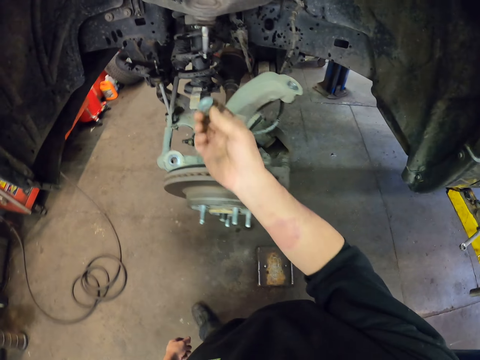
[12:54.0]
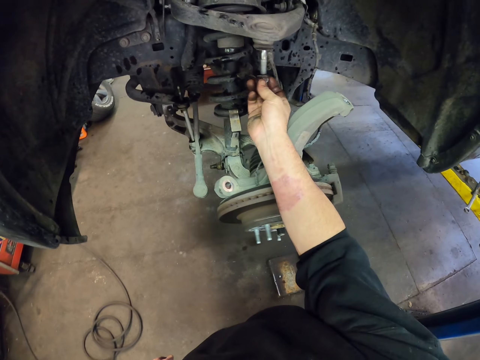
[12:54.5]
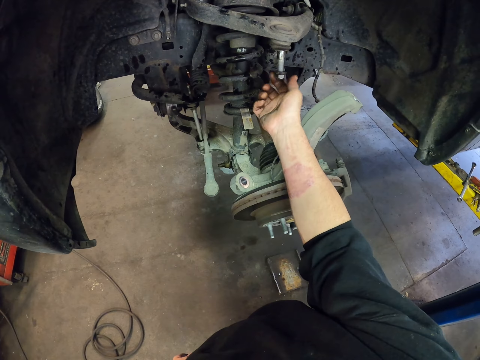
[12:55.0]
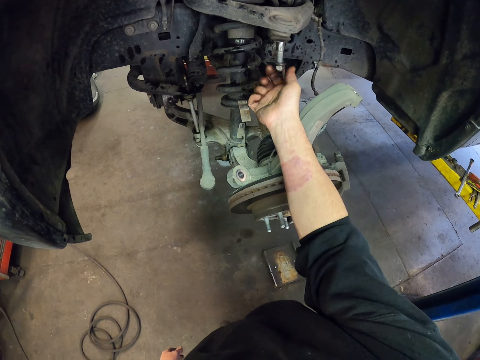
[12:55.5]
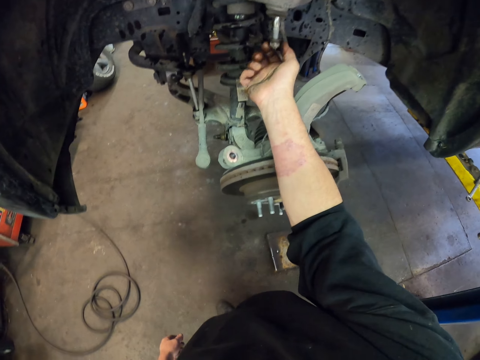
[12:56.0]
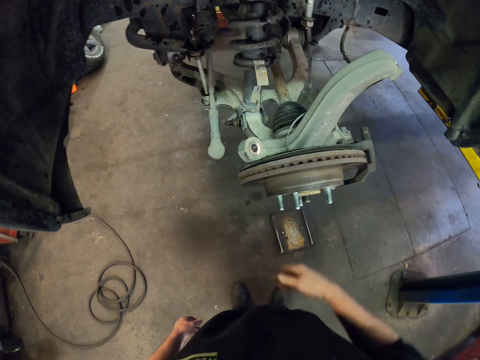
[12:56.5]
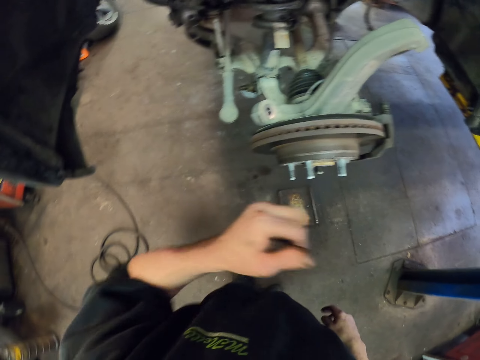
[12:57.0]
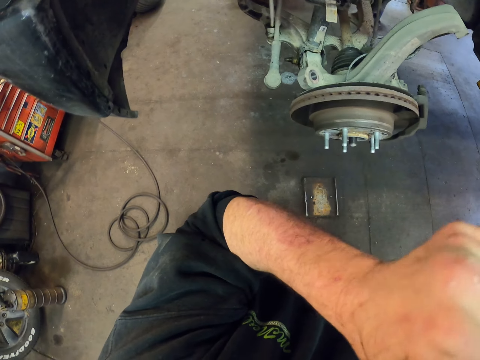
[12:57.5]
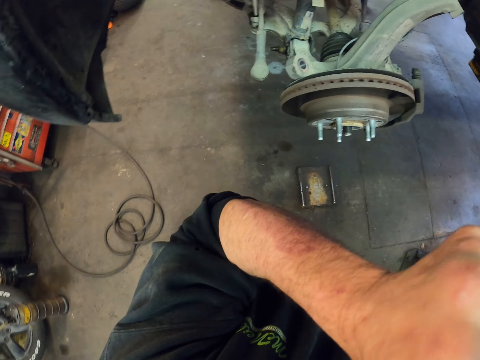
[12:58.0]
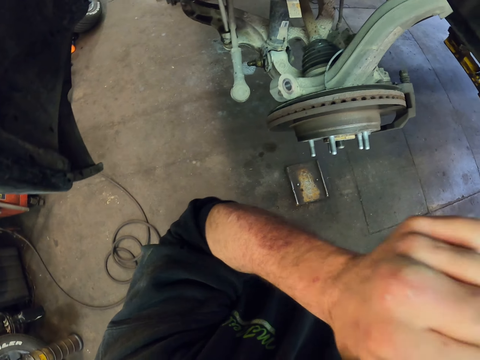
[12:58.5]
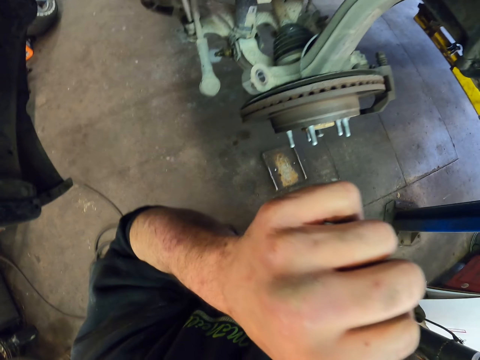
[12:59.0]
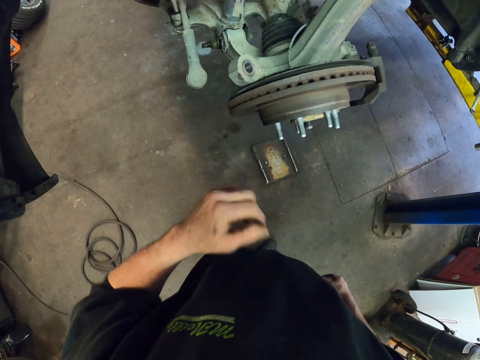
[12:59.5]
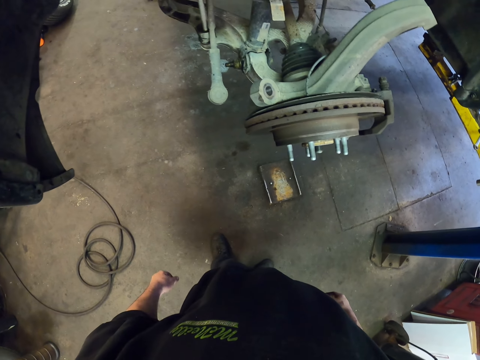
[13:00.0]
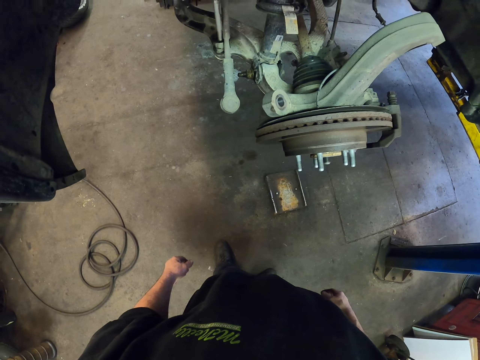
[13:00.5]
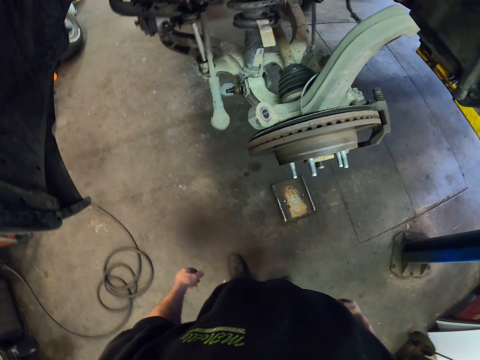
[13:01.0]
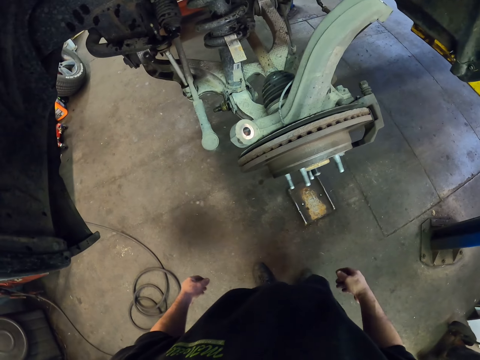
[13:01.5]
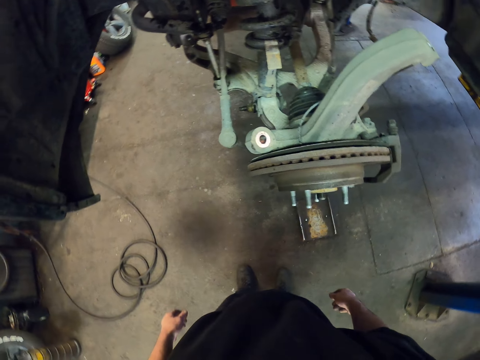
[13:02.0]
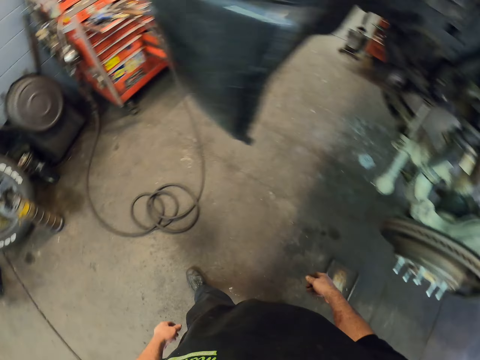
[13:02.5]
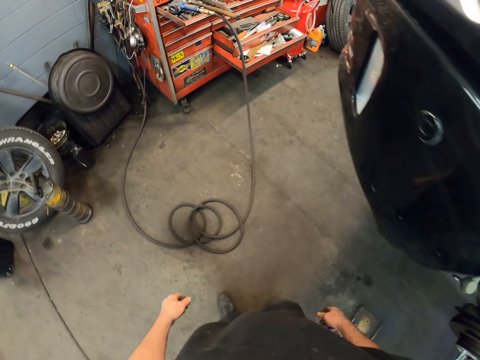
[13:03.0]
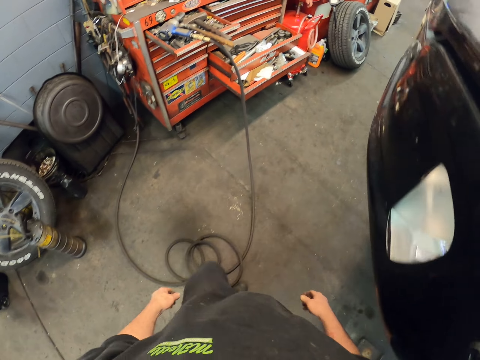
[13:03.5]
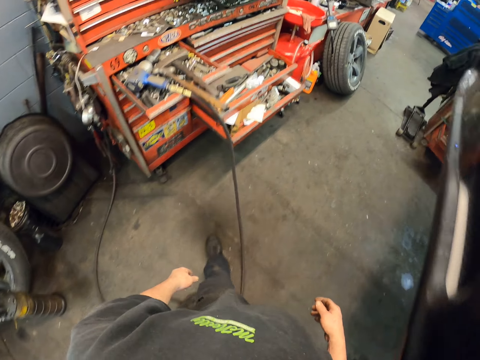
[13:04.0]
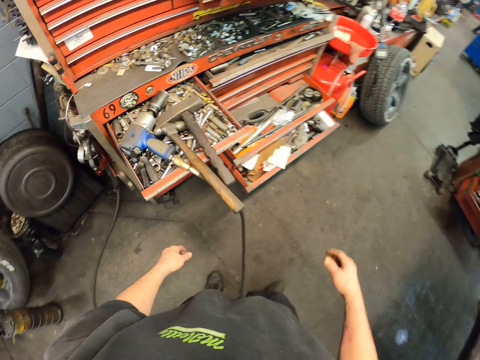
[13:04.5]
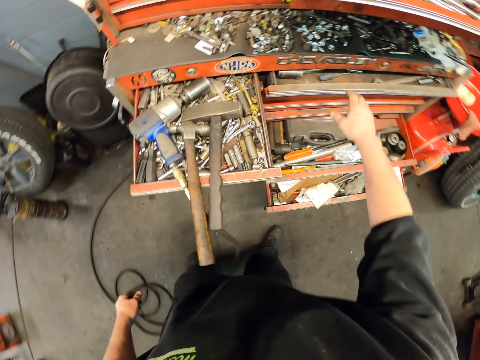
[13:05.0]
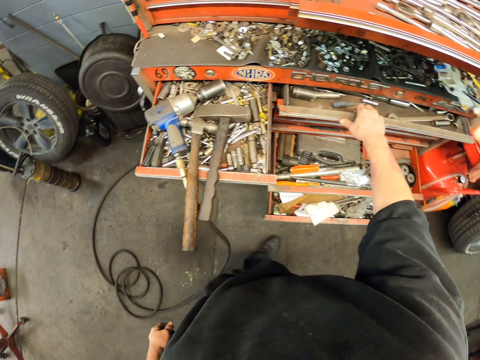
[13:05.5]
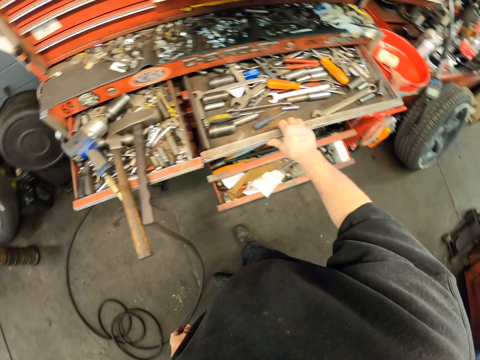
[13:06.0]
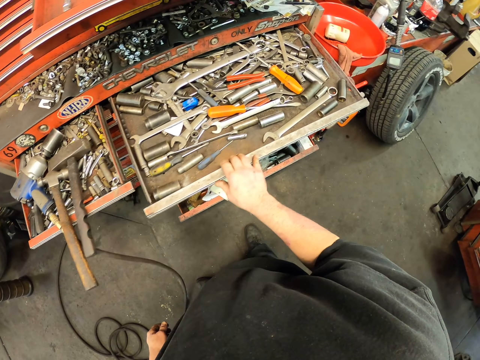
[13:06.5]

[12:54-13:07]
The camera wearer tightens the bolt back on the metal. They wipe their face with their hand. They stare at the car wheel brake area. They walk to the drawer. They pull the drawer.

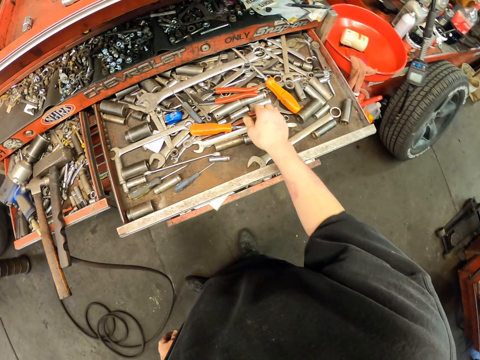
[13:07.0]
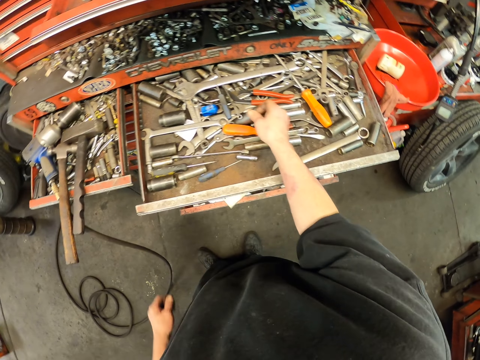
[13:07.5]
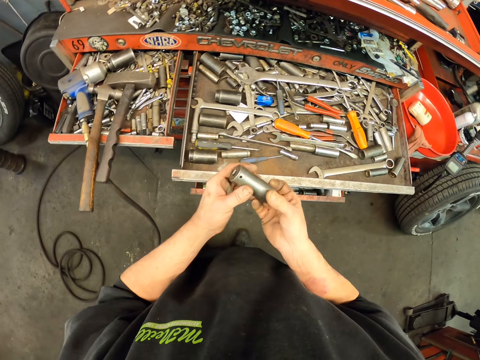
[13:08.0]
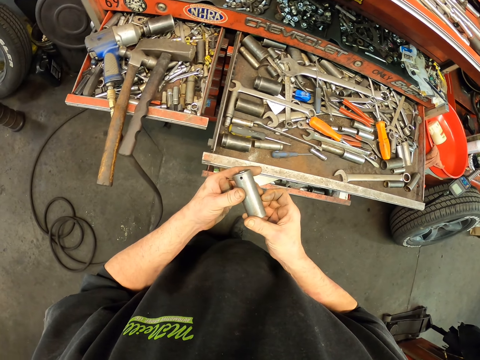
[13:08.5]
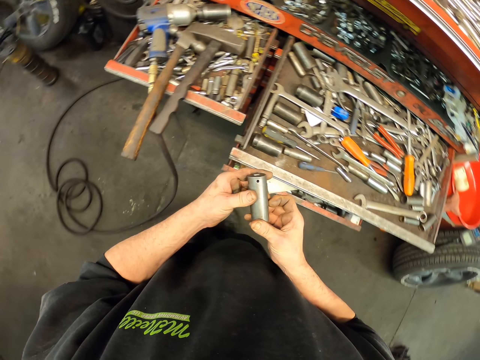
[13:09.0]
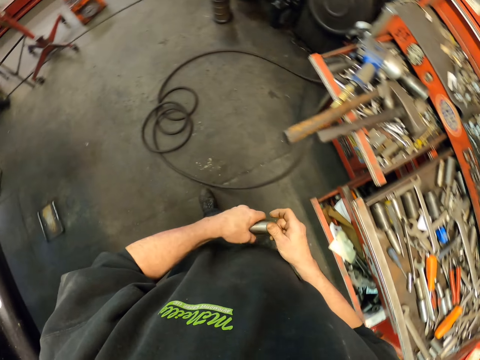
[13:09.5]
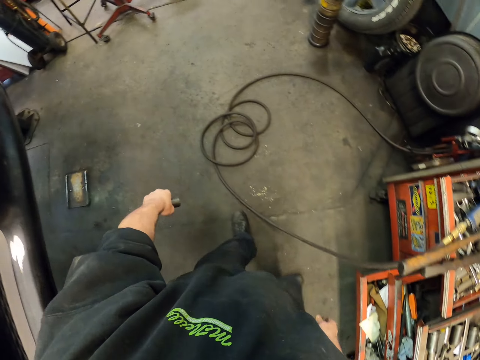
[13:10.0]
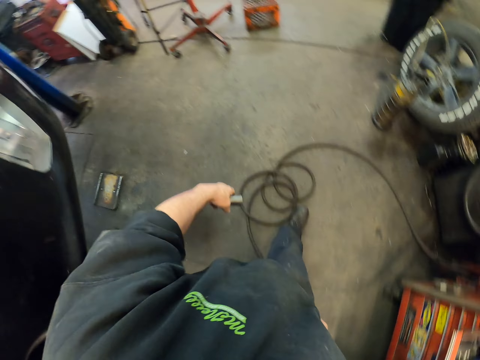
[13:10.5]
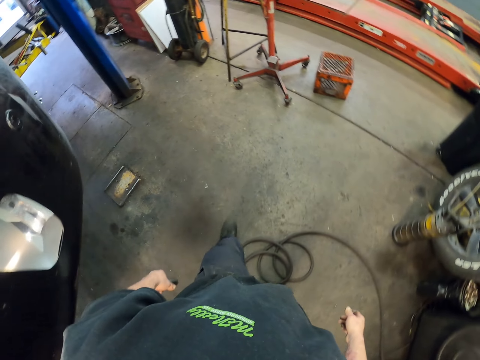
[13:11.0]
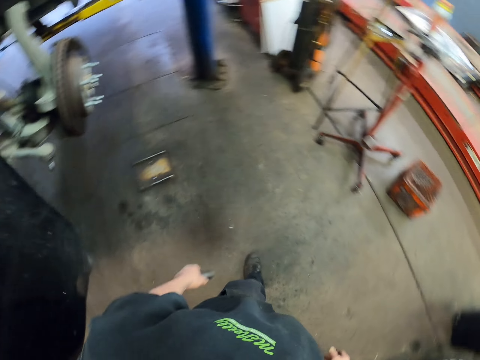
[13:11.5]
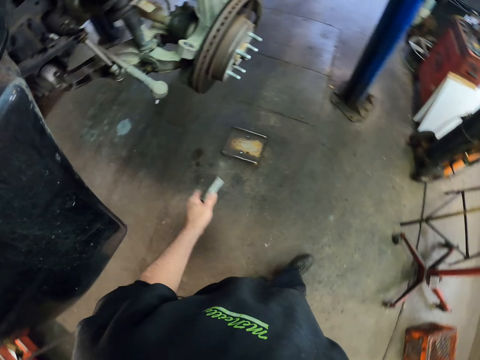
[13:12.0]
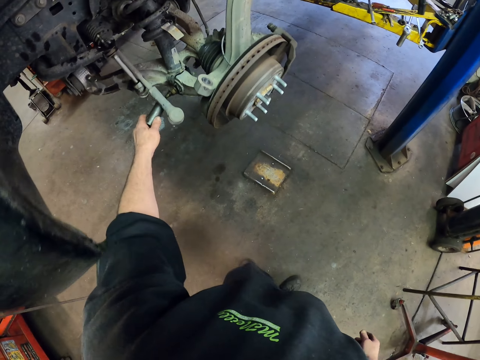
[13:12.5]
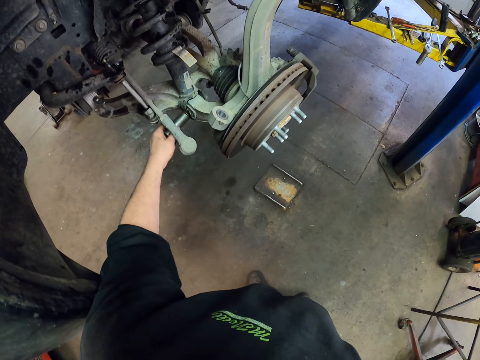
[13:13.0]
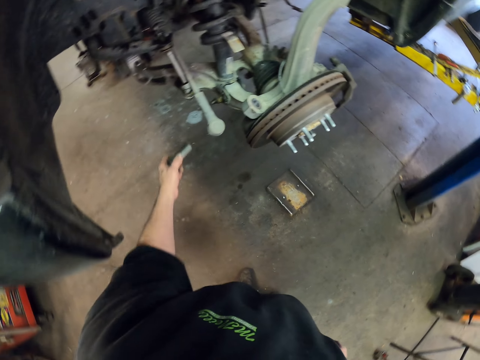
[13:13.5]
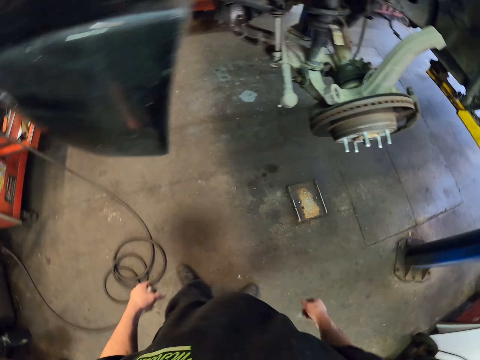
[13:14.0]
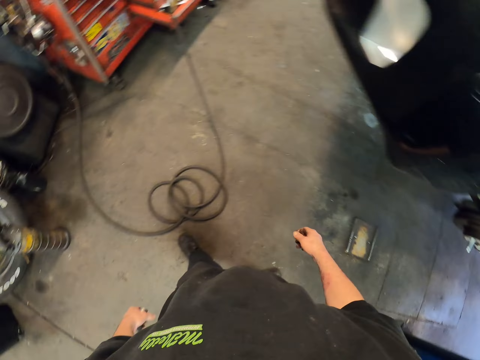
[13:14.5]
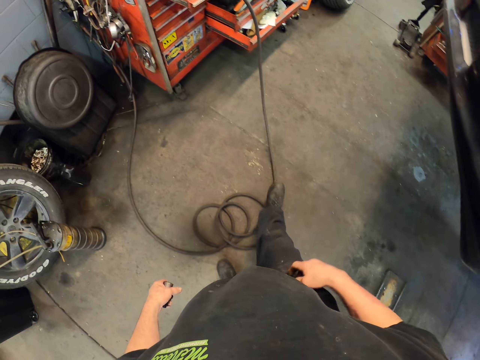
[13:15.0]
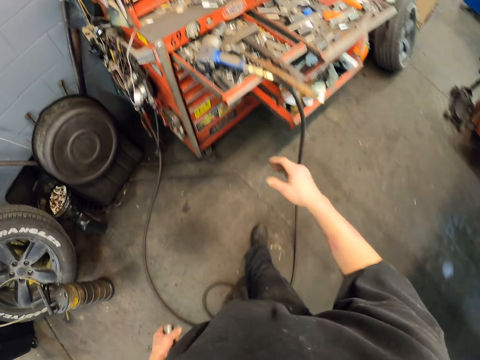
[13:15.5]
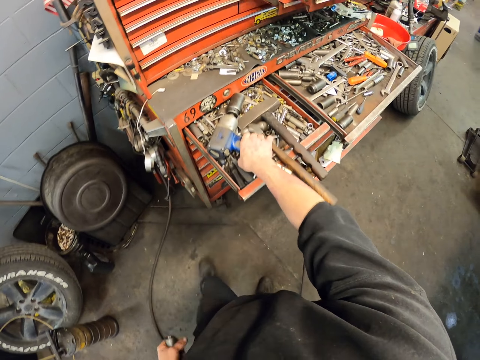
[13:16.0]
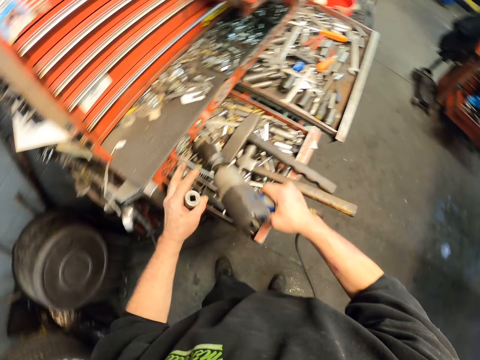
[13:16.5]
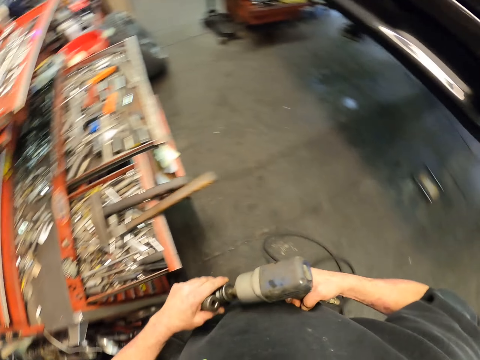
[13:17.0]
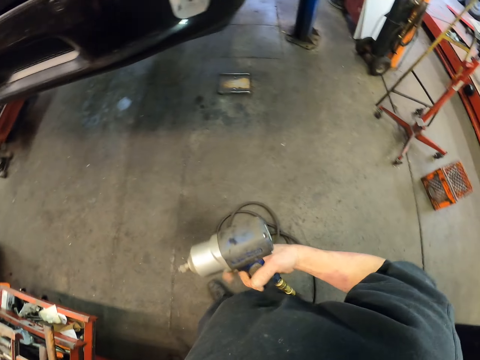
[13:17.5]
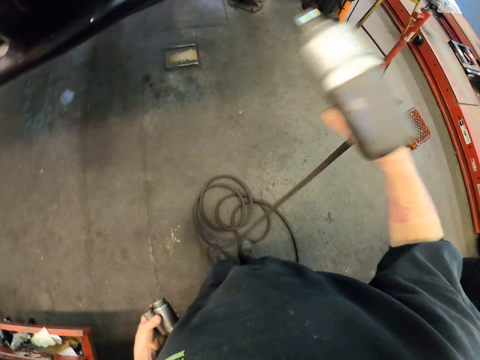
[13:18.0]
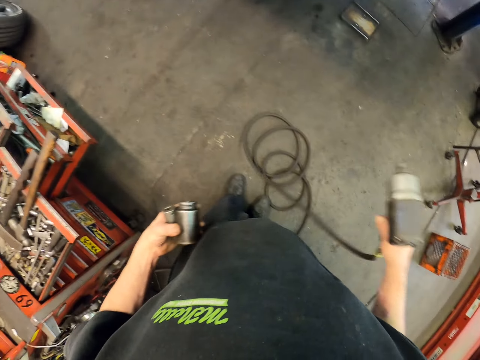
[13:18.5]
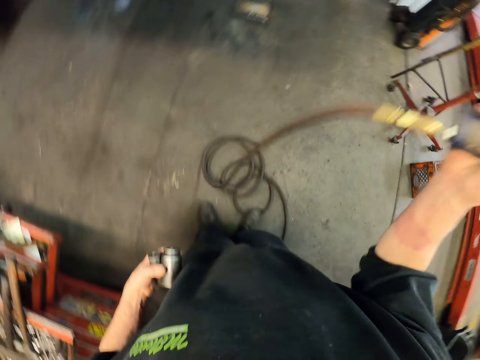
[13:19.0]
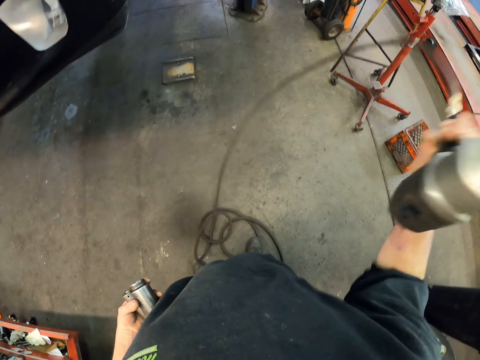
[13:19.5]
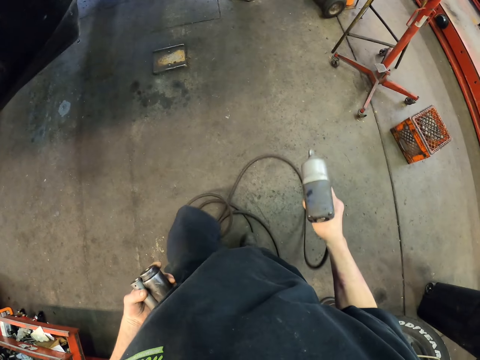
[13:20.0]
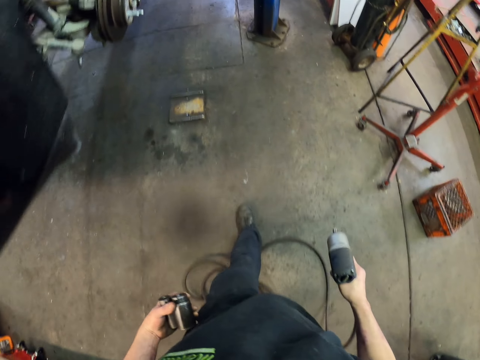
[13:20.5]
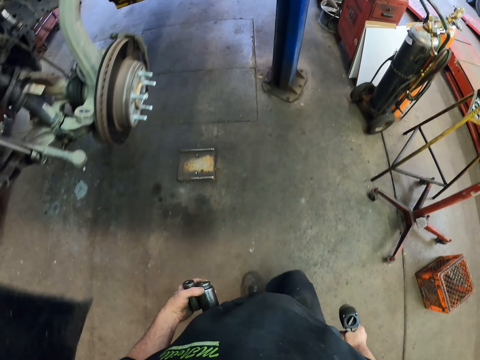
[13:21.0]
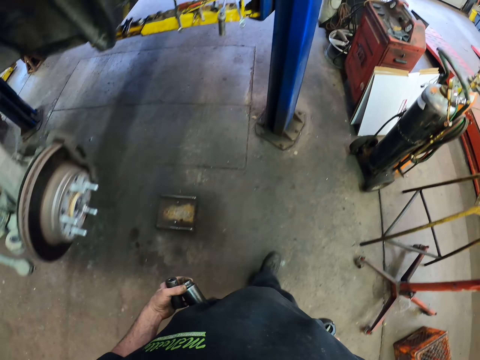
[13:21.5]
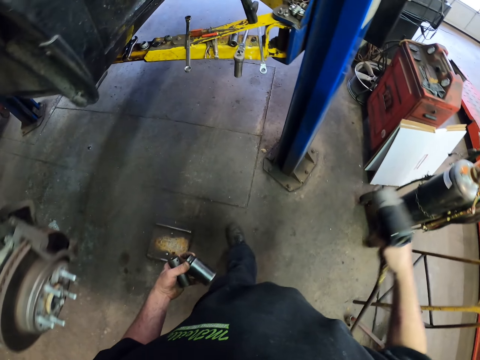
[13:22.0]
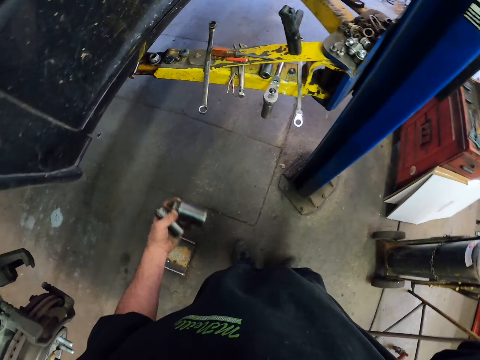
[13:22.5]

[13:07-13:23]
The camera wearer picks up the drill socket from the drawer. They stare at the socket. They hold something. They shift the socket to the left hand. They carry the socket to the car. They walk around the garage. They turn the bolt on the brake metals with the socket. They fix the bolt in a vehicle. They carry the socket back to the drawer. They take the drill from the drawer. They hold the drill. They open the drill bit from the drill. They stretch the drill cable on the floor. They pull the drill. They carry the drill along the car. They walk around the garage.
